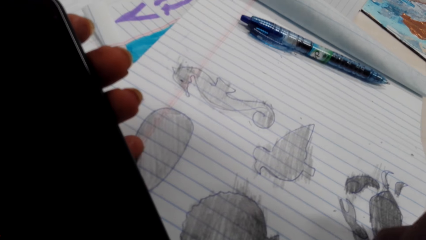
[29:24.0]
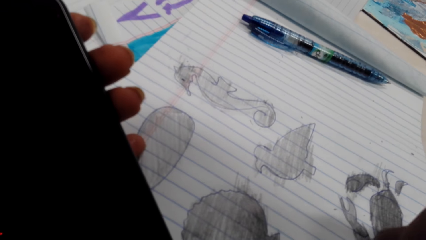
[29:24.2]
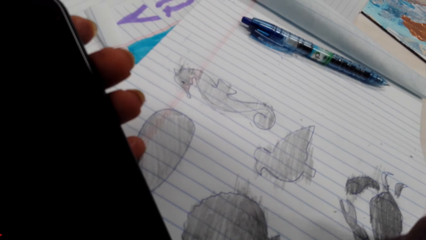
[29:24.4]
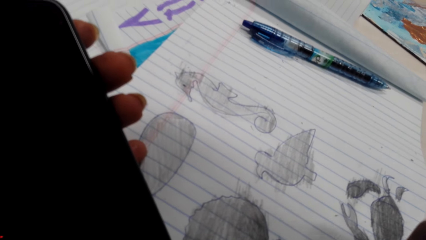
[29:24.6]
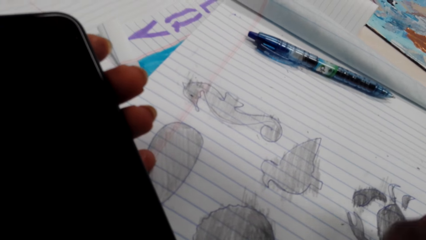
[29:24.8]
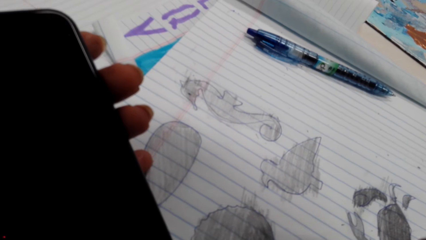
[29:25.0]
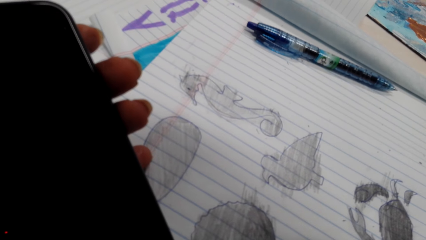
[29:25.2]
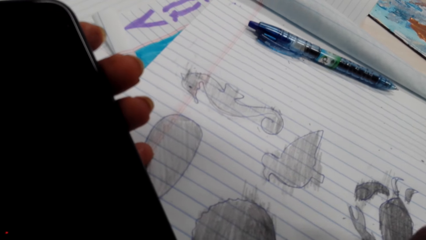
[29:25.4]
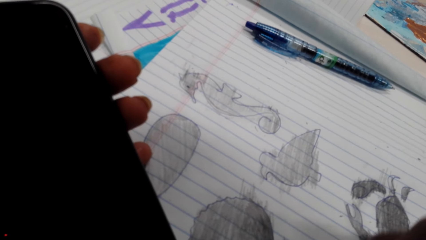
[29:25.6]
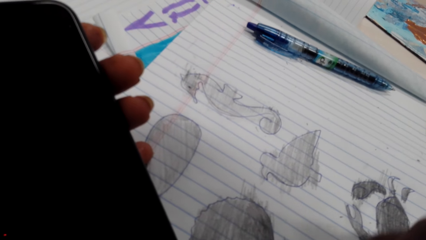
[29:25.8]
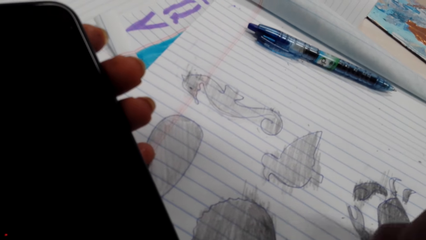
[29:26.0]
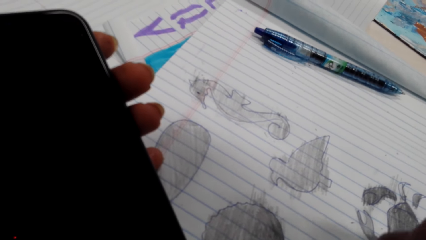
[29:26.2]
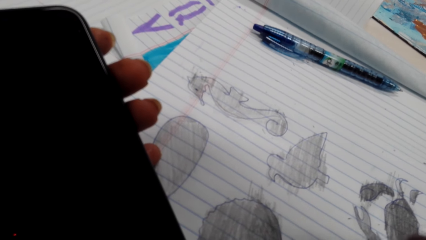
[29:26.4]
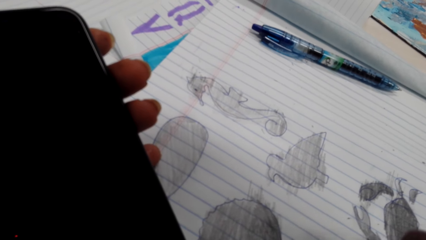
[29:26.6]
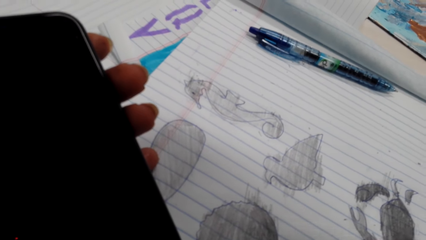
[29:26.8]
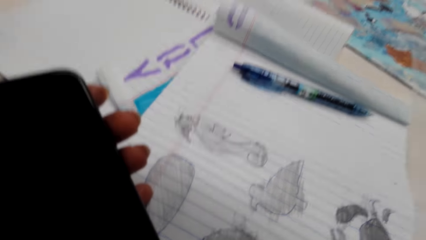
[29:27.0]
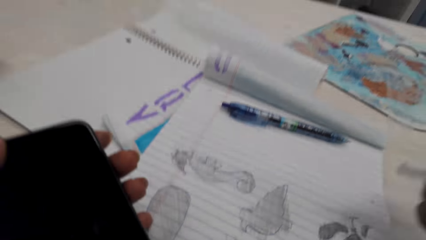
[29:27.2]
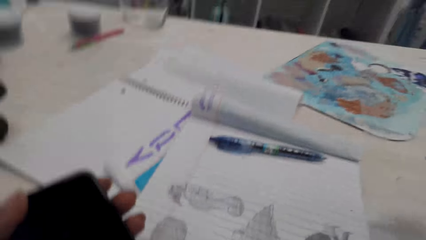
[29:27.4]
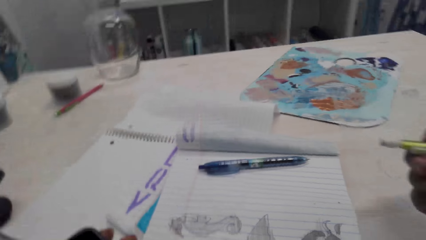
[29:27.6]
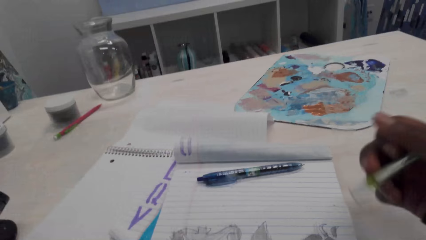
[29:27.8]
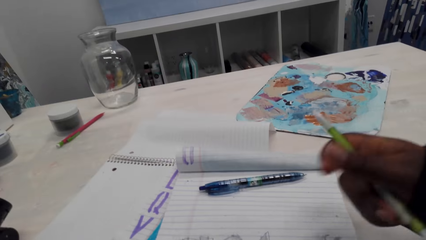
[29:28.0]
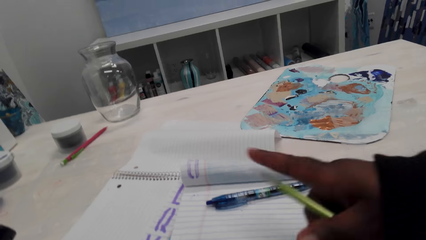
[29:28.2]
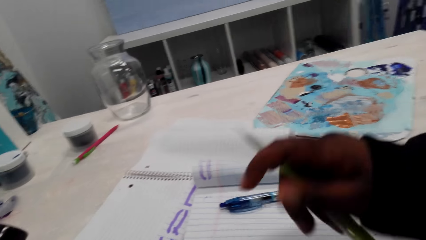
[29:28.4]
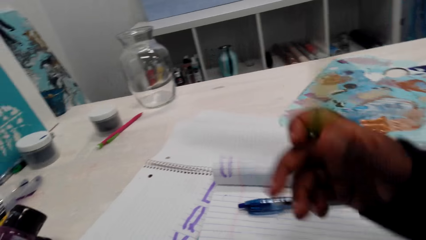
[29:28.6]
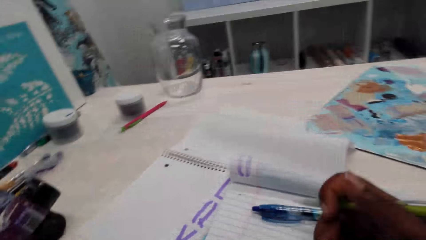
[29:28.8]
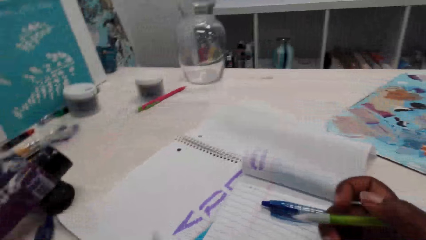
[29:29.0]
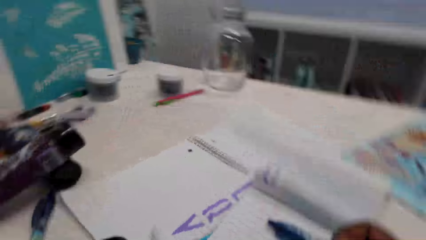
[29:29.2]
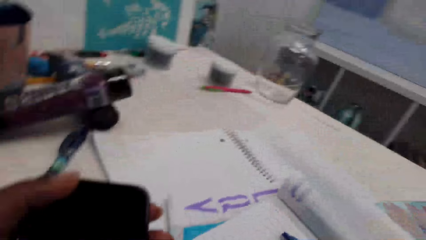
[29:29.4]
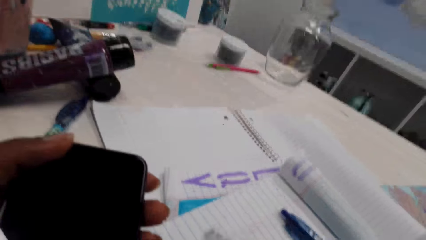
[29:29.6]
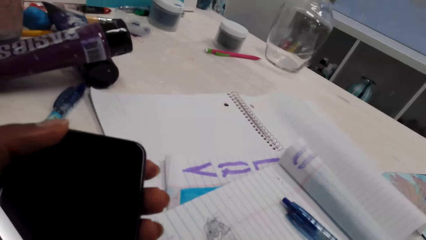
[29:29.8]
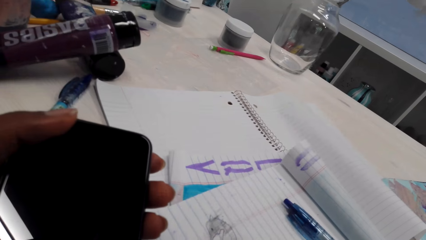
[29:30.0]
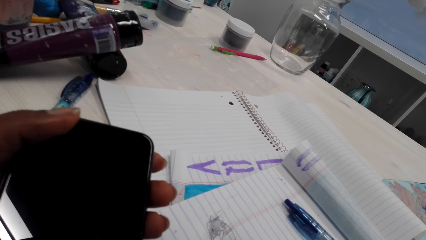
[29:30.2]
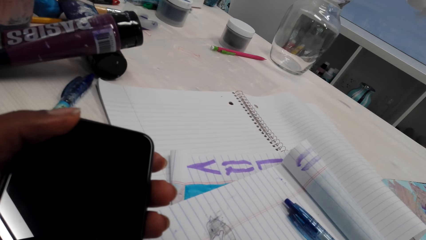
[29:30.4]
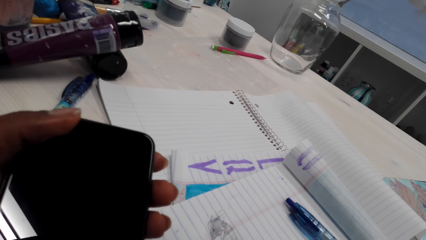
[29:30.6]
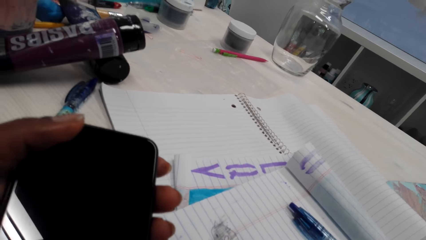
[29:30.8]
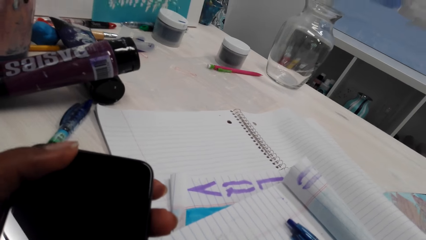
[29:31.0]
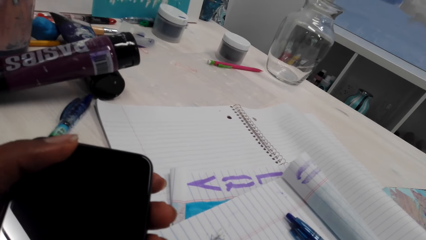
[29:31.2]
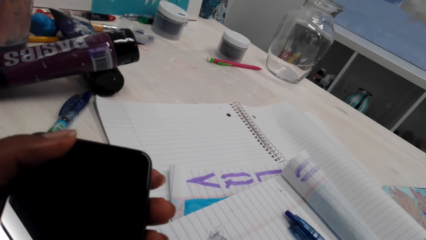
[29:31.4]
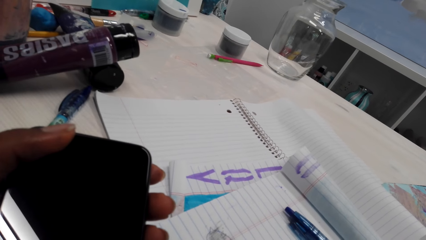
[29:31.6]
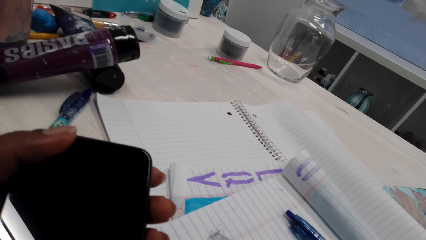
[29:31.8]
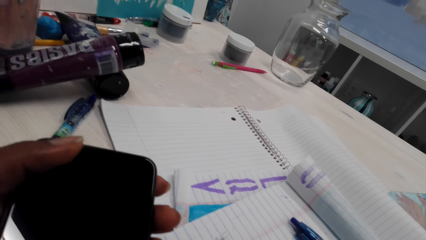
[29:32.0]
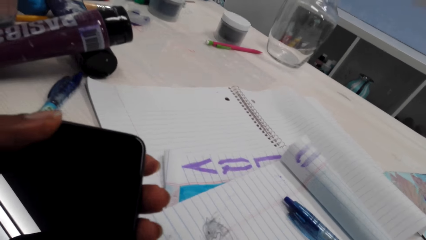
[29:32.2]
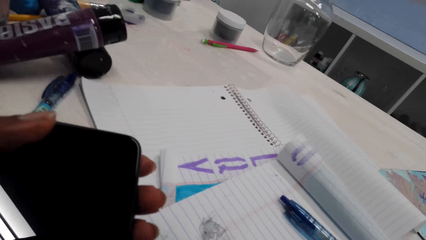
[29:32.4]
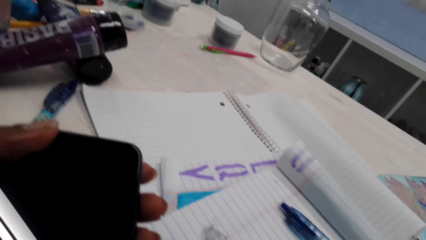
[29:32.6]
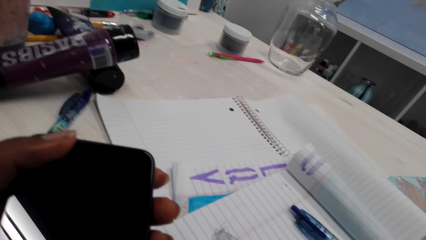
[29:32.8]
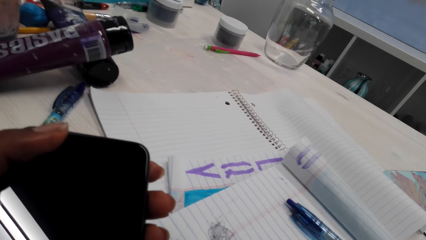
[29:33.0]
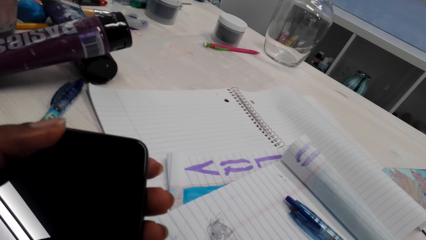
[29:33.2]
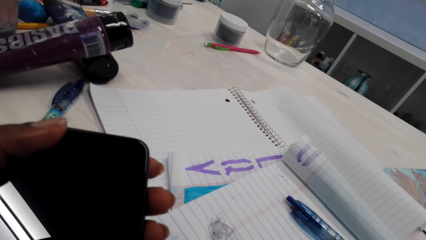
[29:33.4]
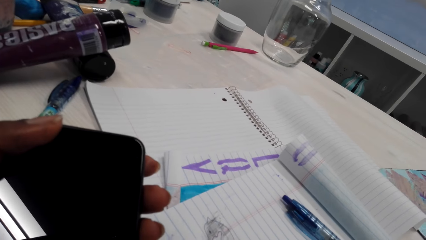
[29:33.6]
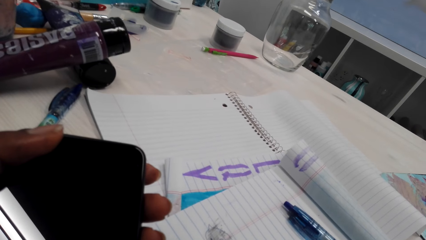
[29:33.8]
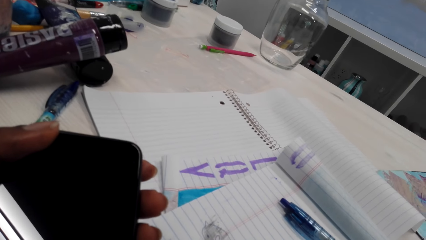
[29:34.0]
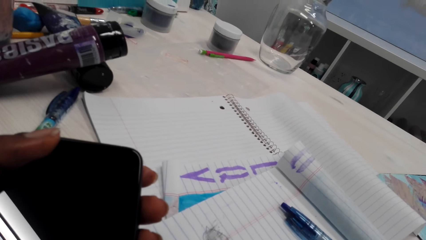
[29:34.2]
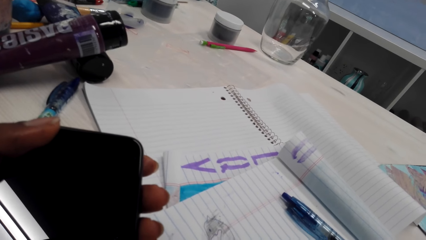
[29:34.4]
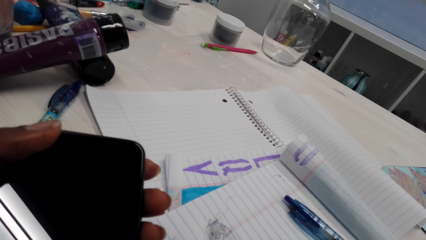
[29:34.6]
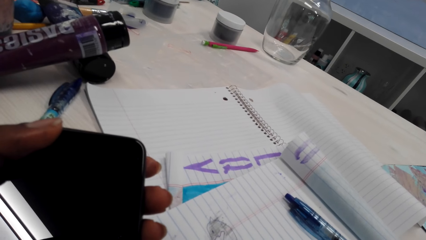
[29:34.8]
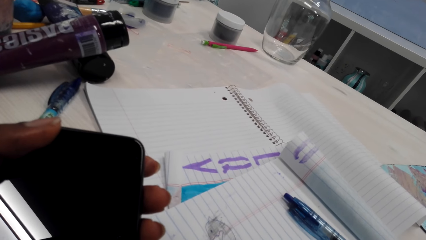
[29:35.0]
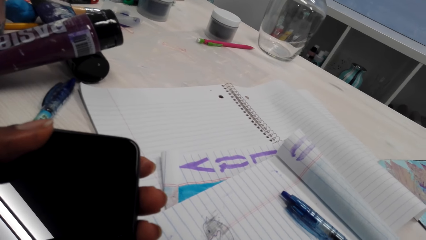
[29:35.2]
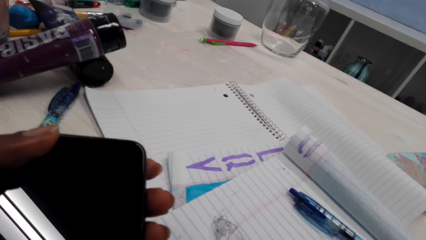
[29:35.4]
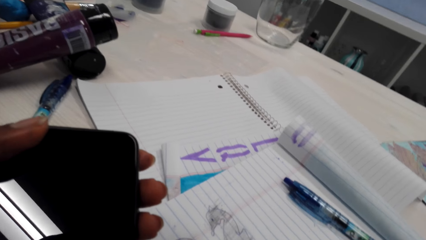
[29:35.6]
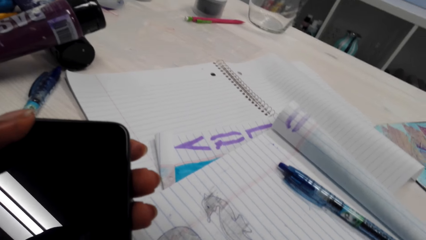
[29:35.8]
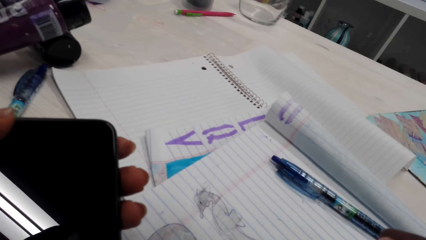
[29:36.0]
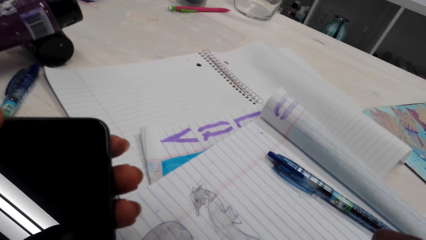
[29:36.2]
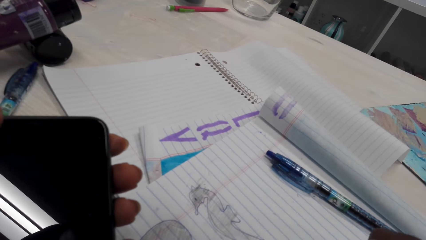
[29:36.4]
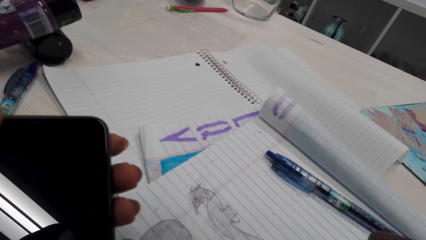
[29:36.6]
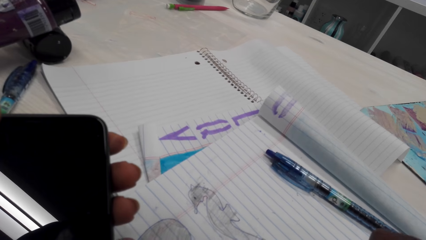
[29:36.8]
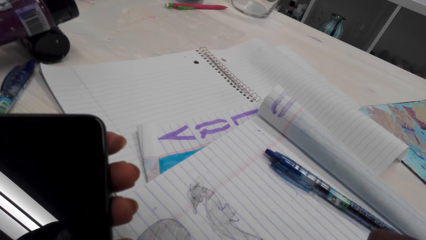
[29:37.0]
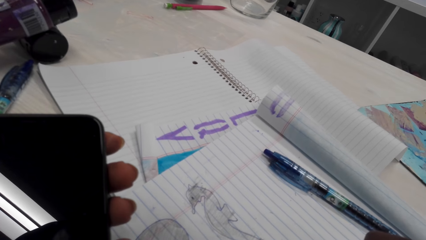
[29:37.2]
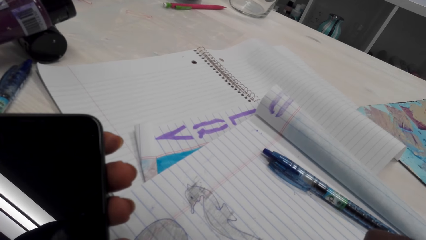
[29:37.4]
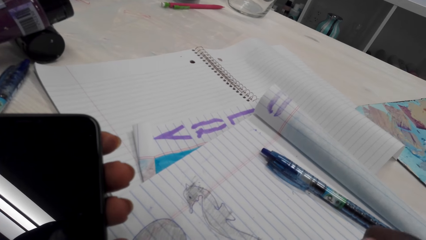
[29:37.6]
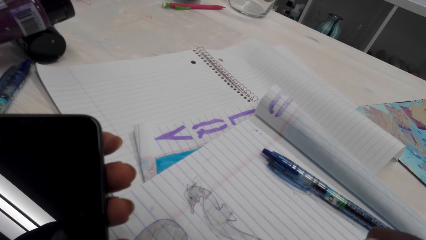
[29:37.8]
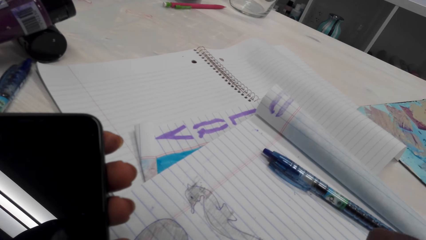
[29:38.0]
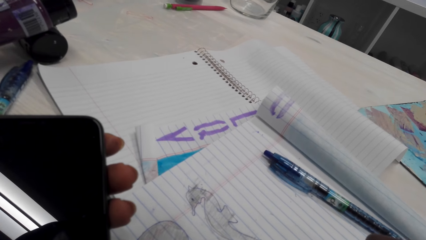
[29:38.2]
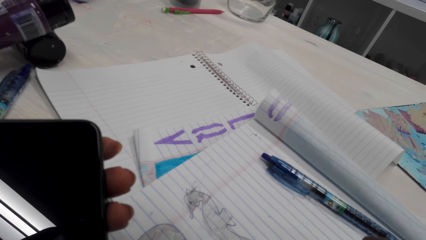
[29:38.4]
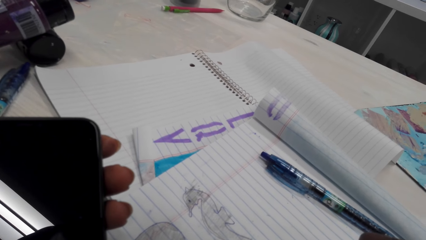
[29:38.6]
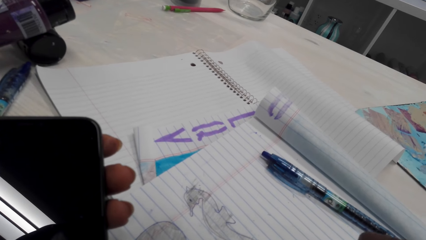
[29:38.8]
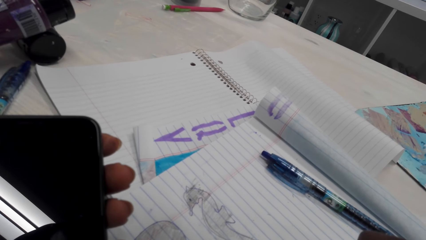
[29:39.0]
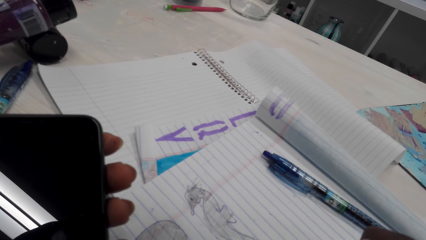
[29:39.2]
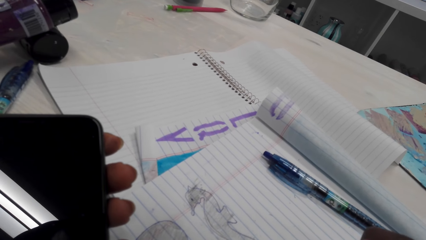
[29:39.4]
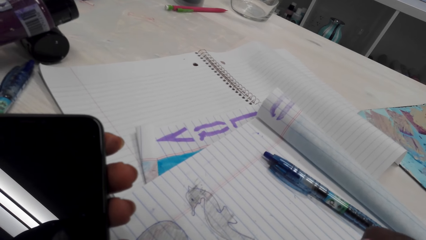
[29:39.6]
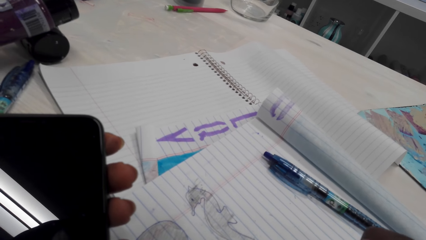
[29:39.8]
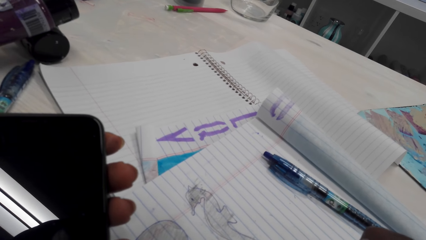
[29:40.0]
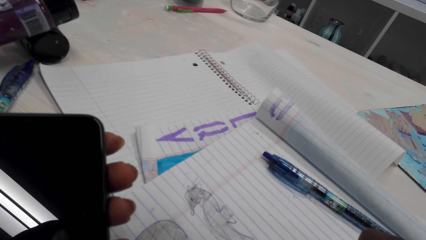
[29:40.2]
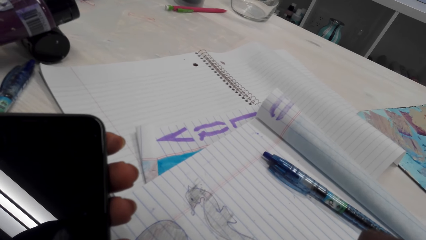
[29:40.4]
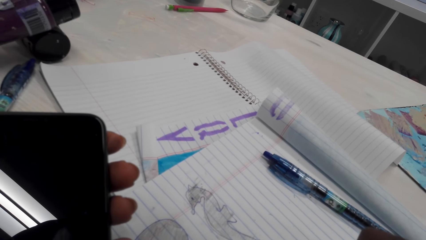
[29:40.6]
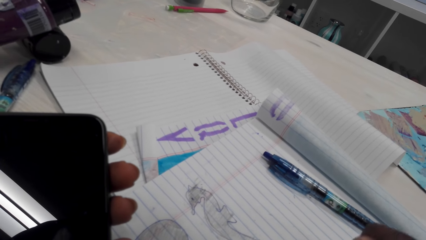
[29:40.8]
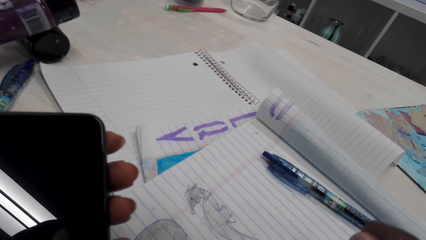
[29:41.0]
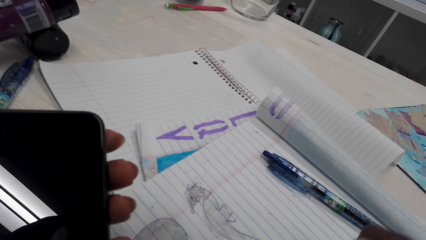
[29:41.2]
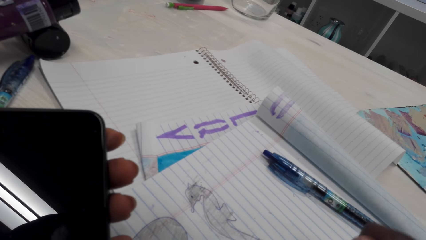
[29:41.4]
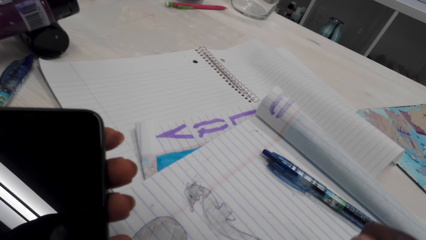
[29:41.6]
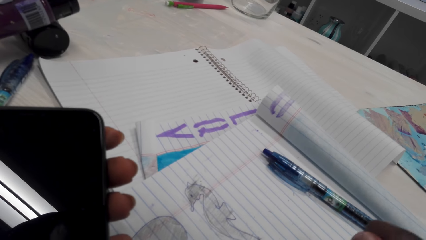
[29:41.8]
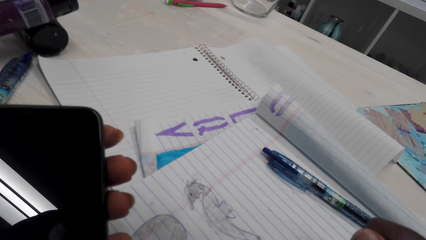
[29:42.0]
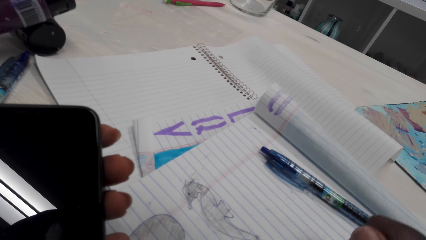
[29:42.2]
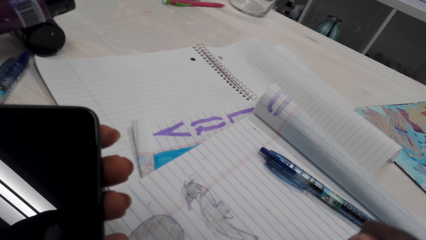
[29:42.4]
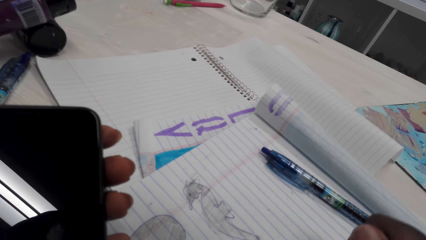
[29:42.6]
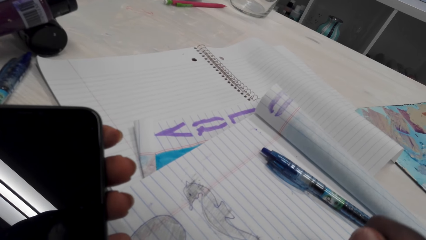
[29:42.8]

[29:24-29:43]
The camera wearer rubs on the book with the pencil rubber. They adjust the pencil. They color on a picture with the pencil.
